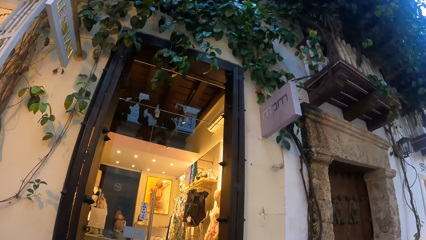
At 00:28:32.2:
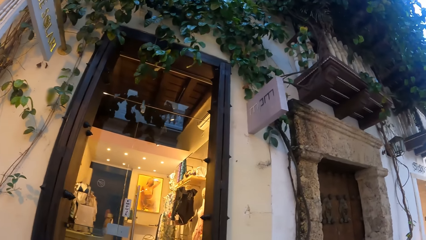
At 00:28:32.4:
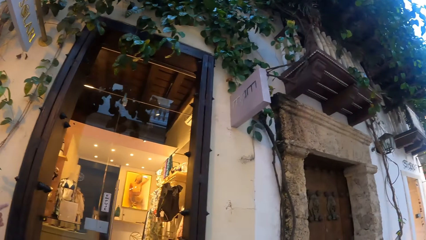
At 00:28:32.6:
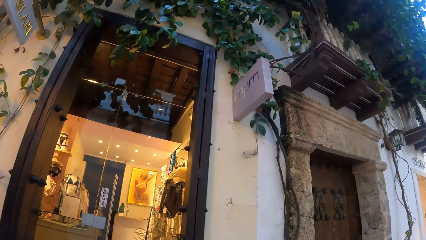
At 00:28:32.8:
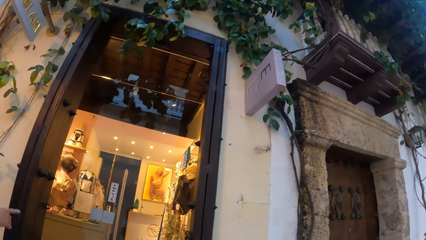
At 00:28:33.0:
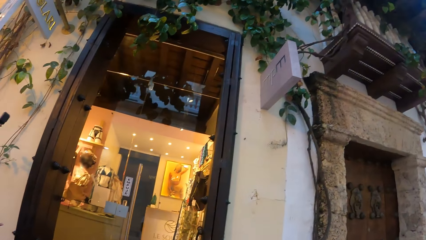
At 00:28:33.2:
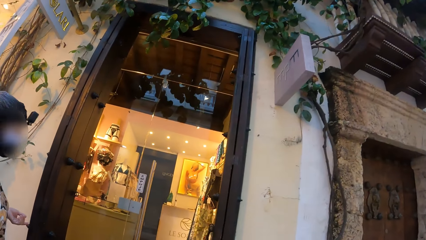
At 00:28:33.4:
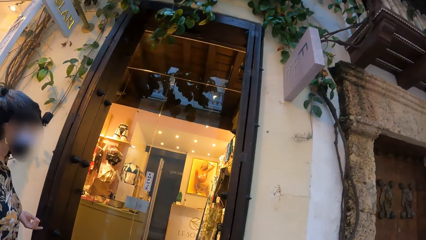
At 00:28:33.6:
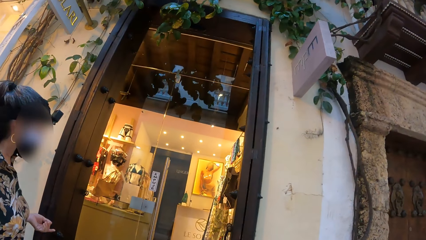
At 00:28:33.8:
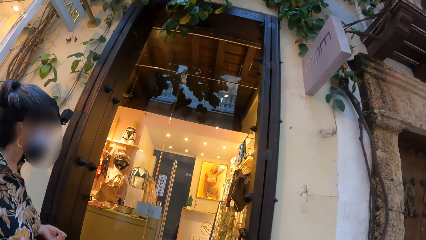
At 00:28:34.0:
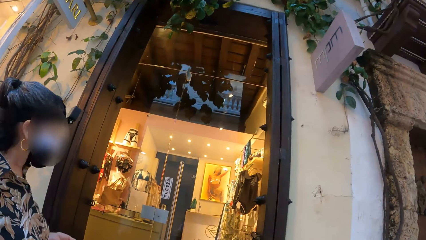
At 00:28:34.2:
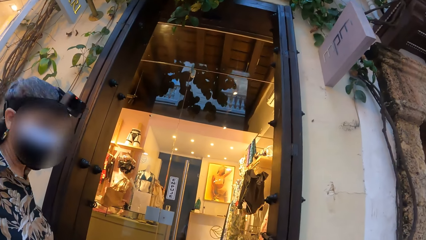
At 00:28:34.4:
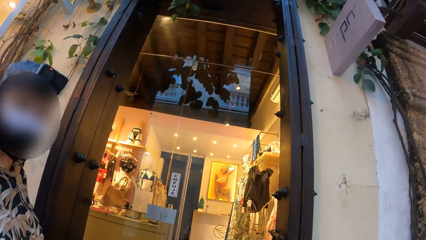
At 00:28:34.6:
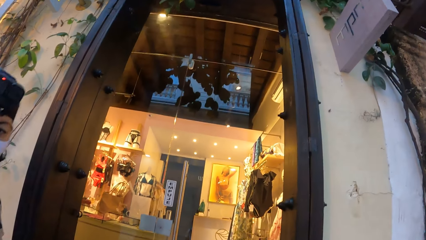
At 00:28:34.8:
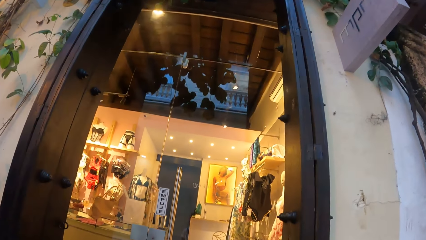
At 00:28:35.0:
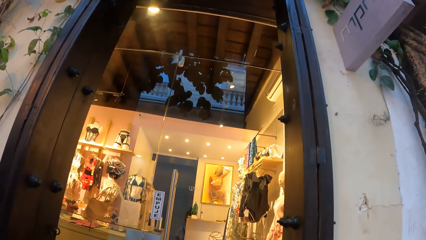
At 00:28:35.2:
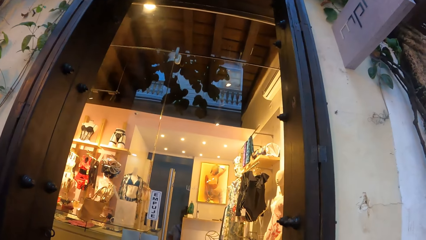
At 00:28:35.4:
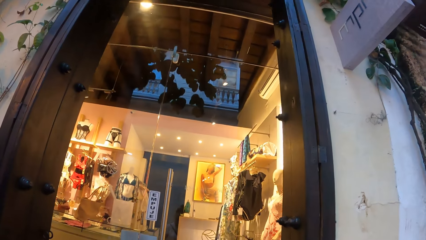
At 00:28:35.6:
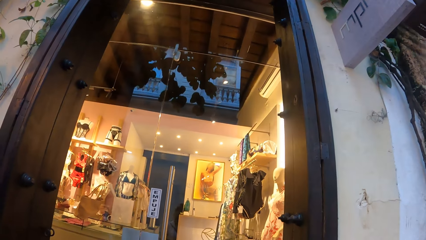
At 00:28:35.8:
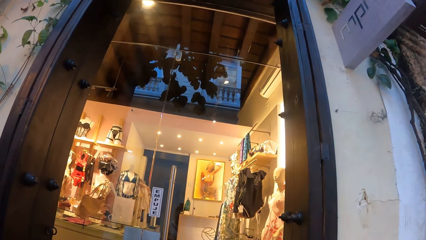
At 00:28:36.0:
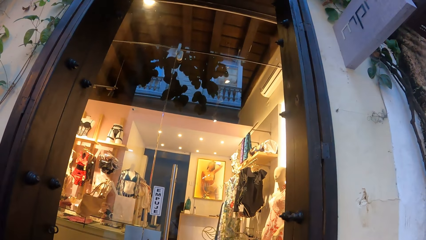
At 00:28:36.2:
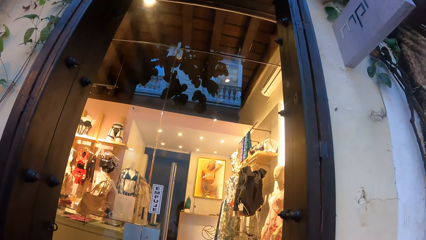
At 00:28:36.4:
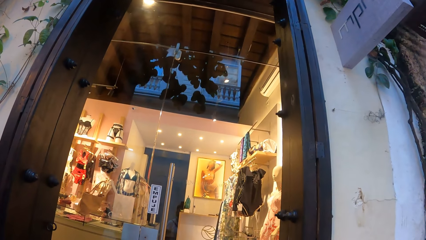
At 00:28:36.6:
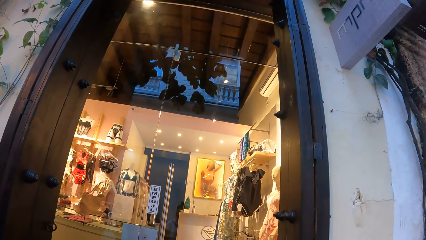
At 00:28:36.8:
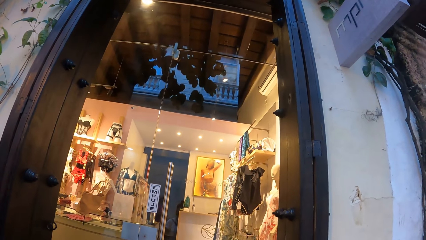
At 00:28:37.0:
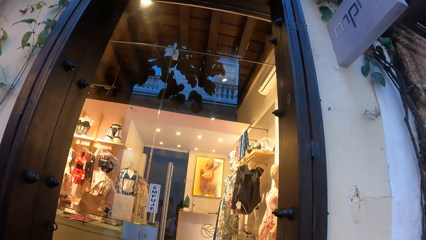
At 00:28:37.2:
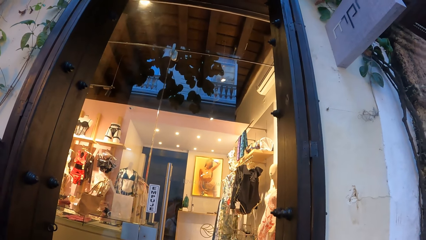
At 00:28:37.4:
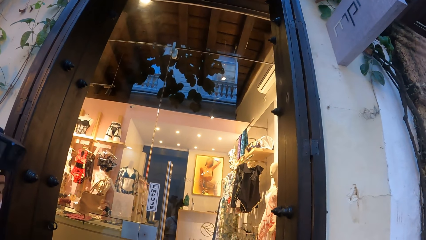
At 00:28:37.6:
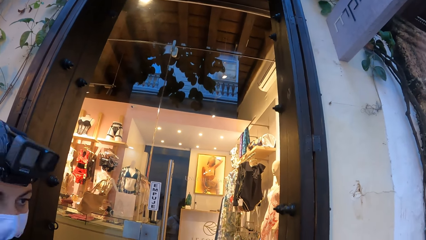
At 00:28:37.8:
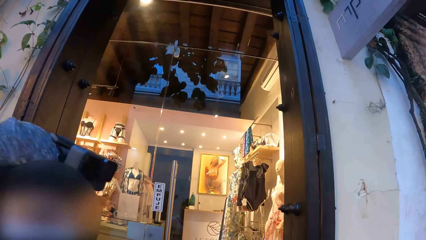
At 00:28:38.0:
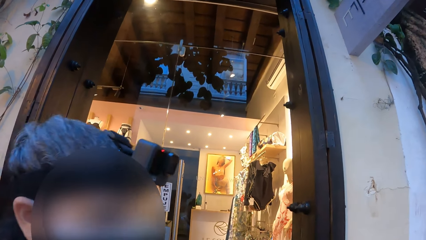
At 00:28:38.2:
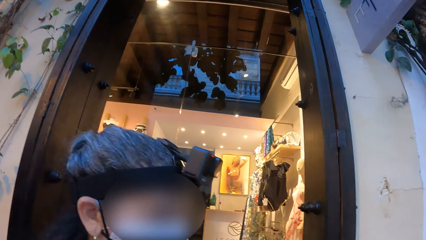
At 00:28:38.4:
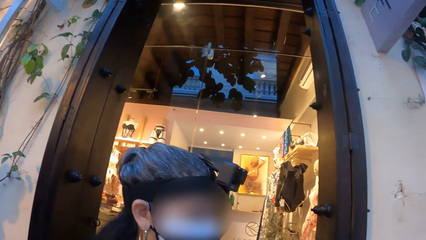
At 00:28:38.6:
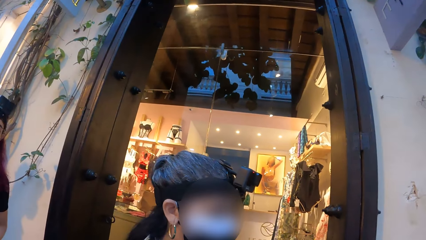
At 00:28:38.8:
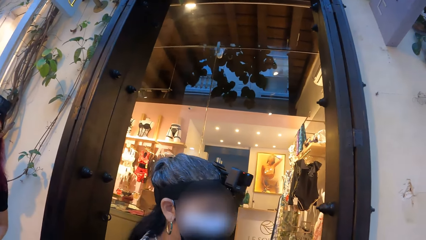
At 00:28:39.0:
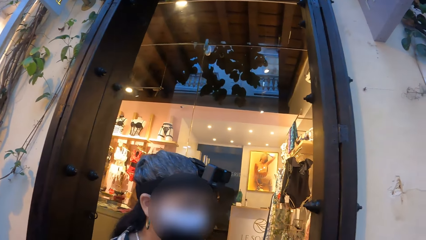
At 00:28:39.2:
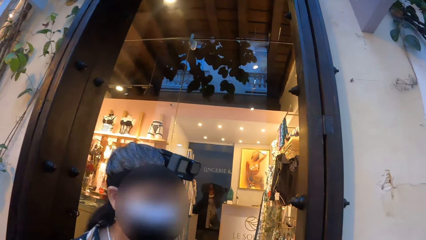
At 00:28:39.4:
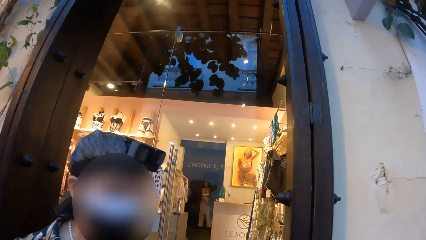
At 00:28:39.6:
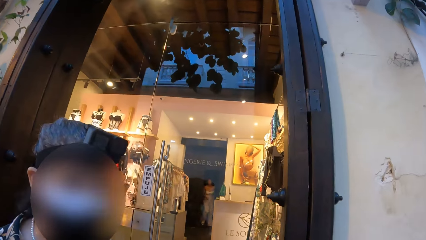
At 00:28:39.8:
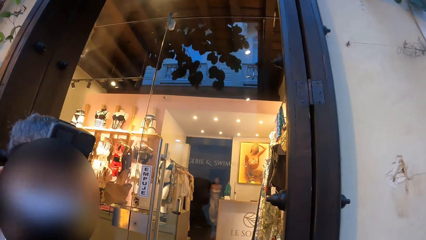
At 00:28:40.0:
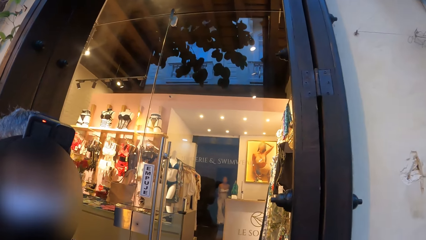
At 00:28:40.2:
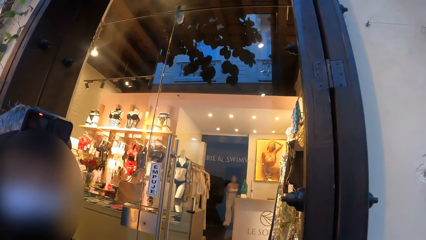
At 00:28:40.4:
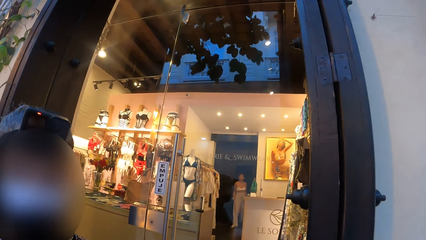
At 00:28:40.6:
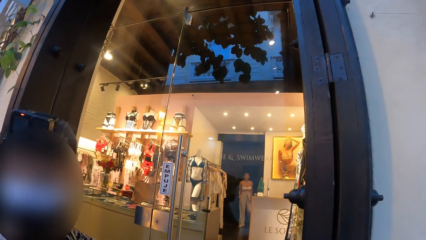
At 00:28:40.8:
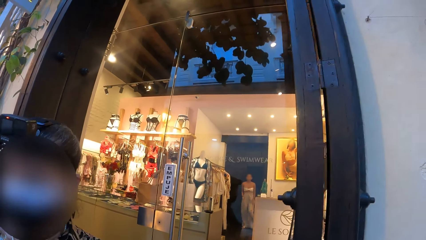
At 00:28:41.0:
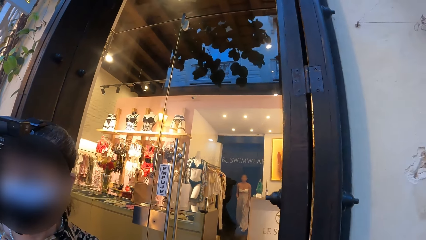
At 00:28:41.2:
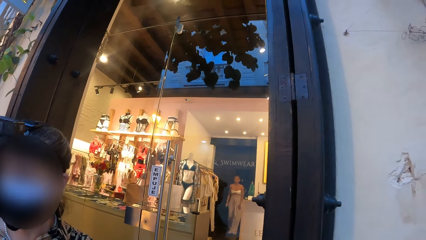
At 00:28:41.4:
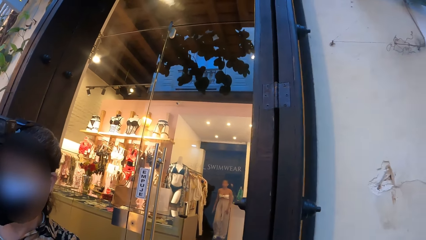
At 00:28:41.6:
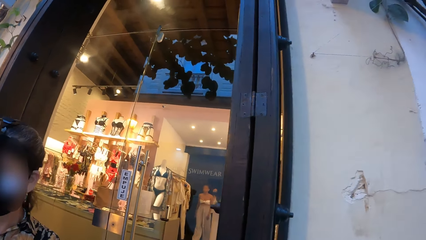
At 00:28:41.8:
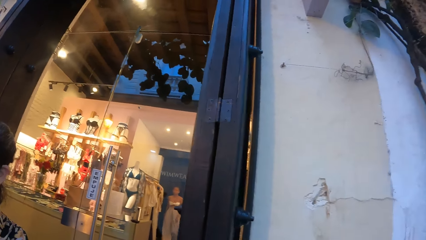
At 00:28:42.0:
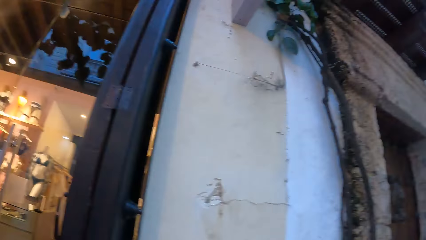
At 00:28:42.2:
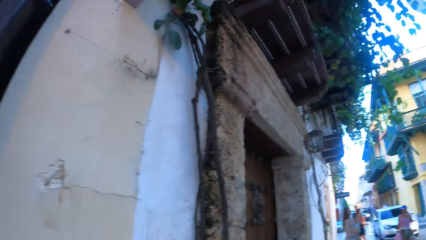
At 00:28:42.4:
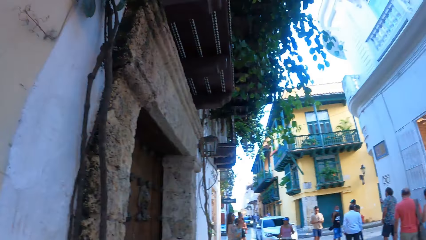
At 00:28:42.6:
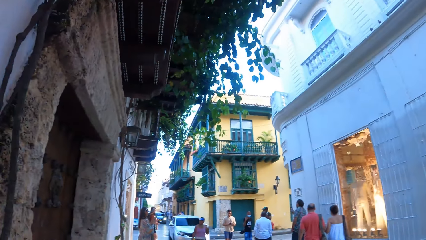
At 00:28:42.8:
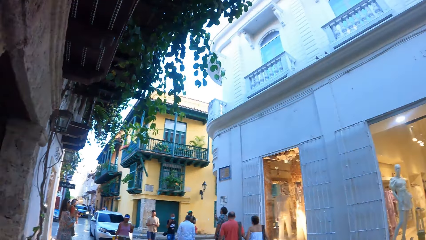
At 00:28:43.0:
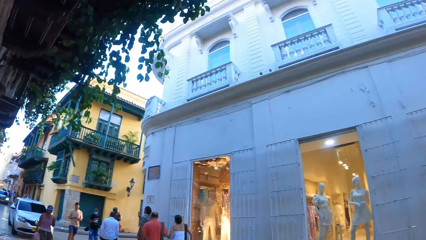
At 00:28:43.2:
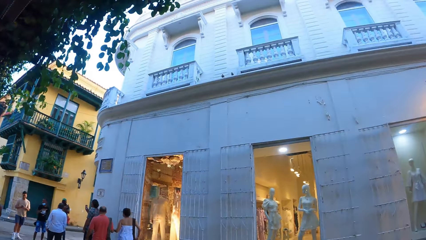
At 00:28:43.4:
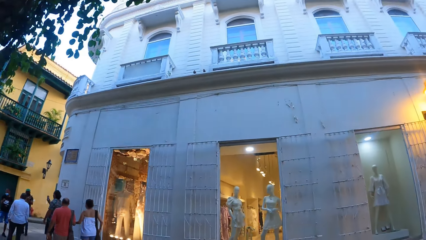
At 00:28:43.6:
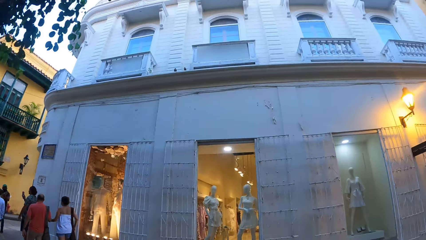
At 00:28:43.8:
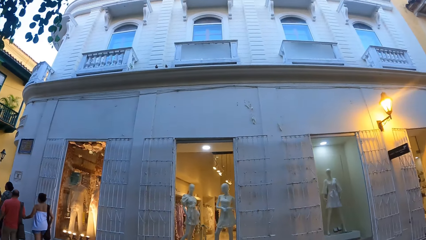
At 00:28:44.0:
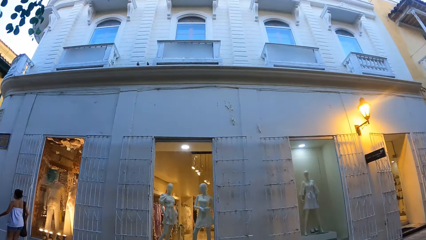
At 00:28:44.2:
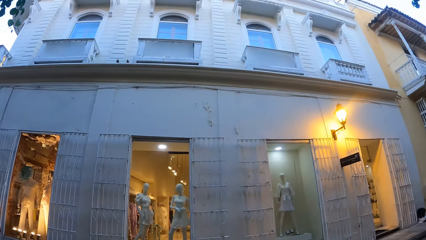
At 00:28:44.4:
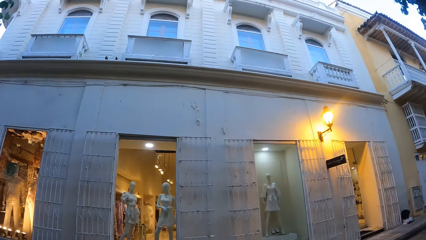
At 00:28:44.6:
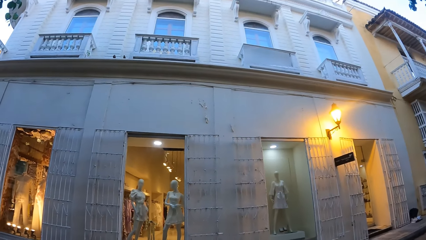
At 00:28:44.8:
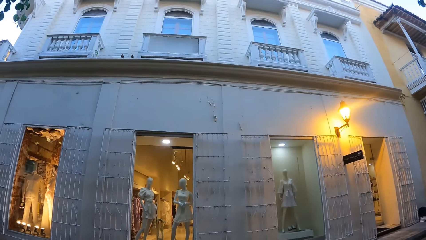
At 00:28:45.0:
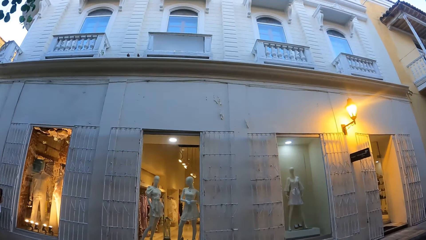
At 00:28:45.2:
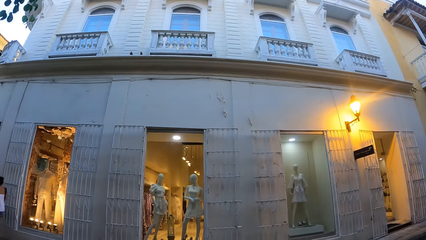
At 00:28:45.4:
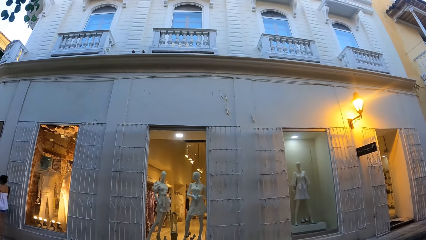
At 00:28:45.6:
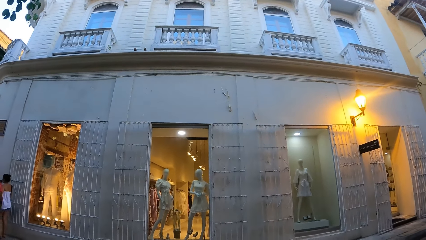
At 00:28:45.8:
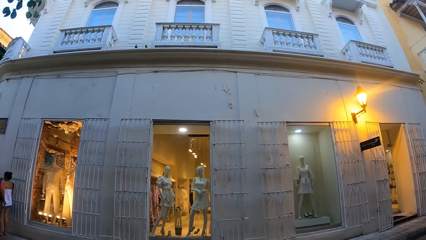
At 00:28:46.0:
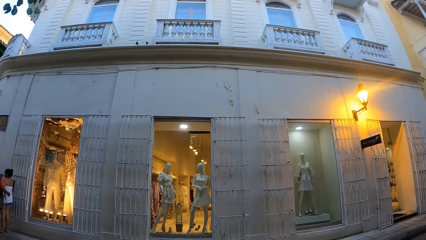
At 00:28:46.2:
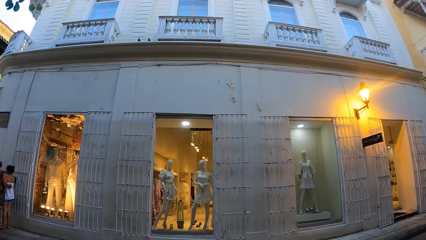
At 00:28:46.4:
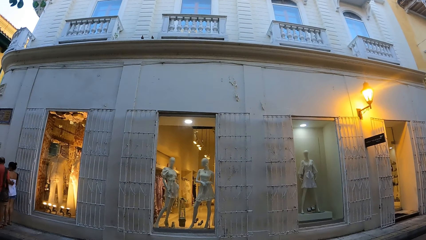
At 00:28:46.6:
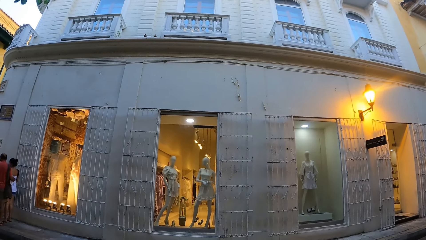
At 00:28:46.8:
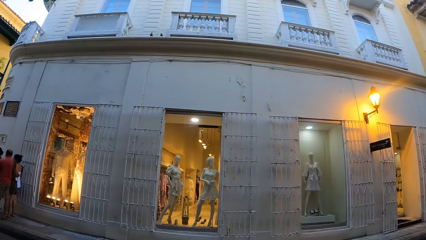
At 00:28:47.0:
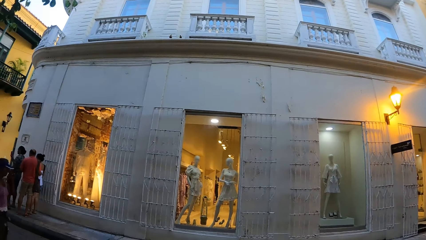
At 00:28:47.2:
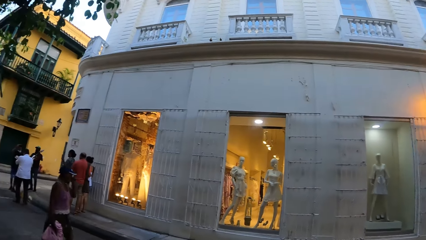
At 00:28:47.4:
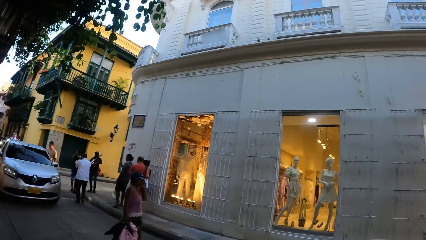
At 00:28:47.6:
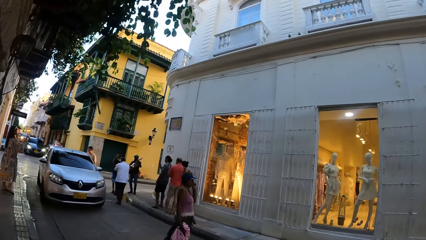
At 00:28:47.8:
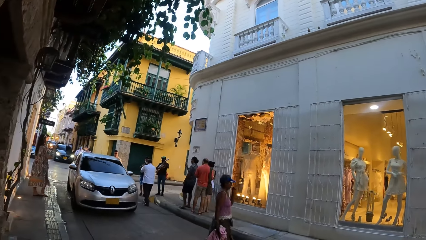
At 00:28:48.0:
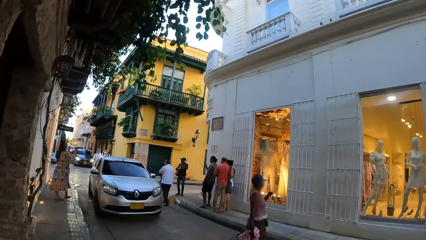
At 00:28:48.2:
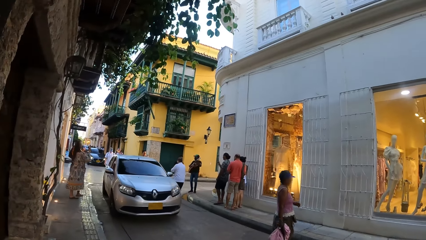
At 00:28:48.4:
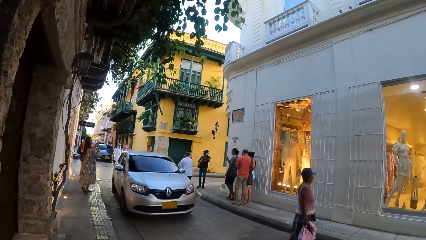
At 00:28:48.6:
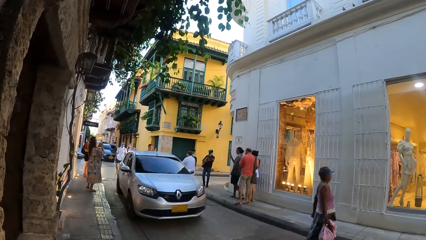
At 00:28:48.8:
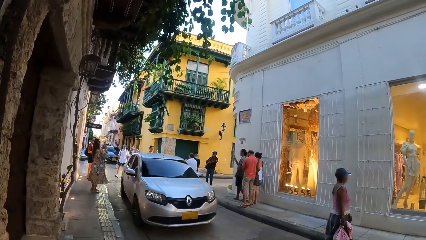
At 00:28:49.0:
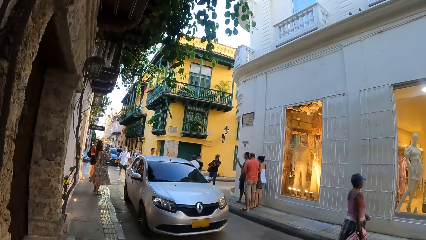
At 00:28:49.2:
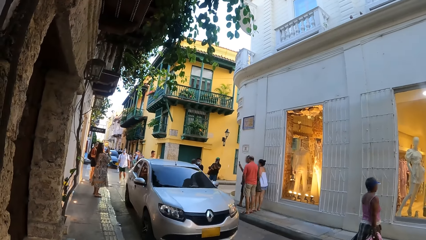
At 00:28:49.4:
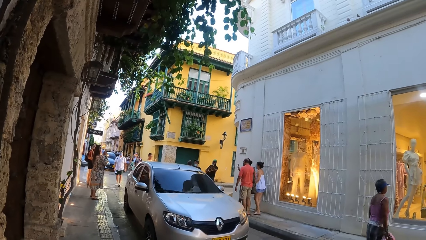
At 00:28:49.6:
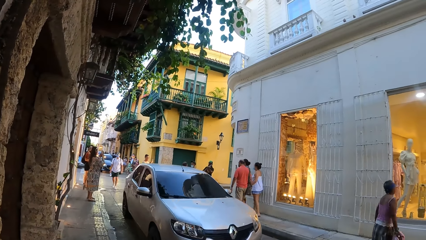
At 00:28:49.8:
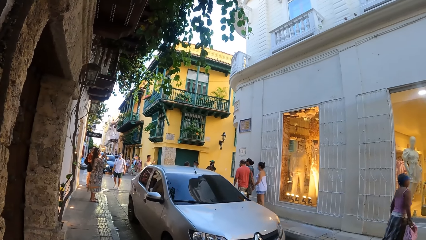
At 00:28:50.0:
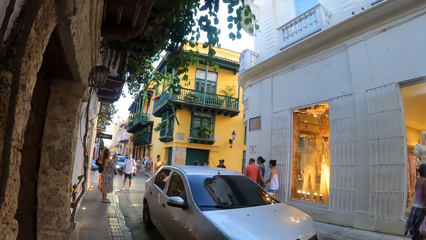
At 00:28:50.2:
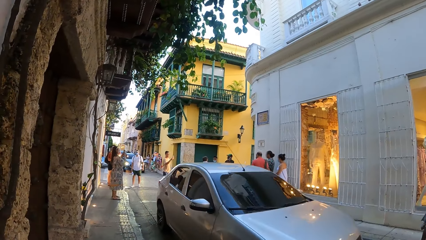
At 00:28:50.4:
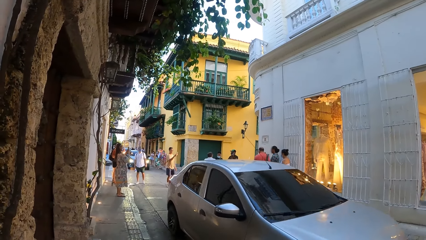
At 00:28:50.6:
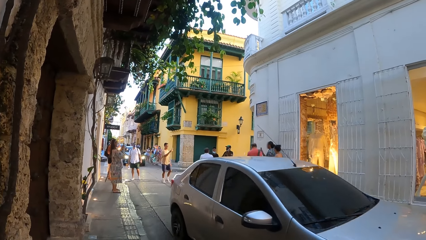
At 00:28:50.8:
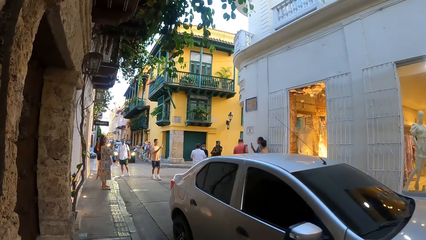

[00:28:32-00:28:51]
The camera wearer looks at a woman. They look inside the shop. They look at the building. They look along the road.
